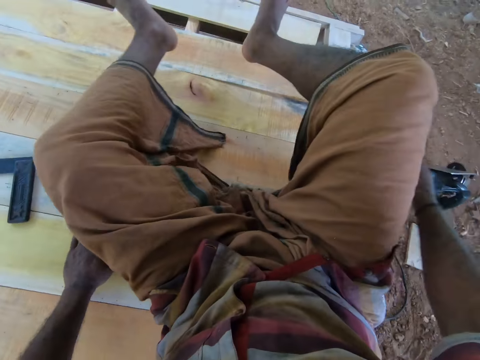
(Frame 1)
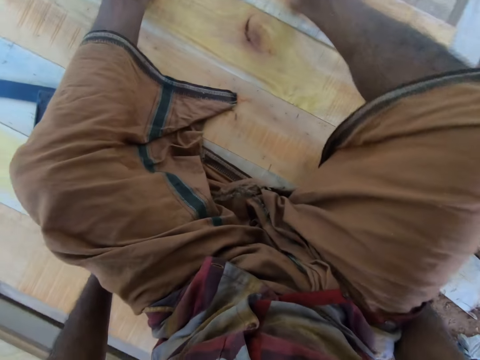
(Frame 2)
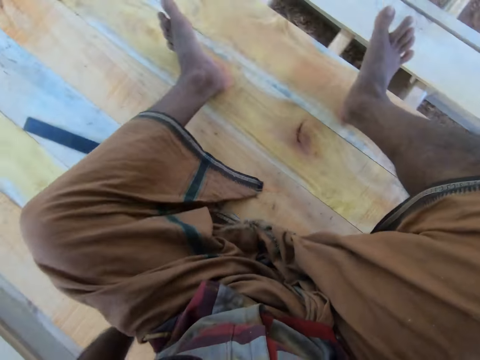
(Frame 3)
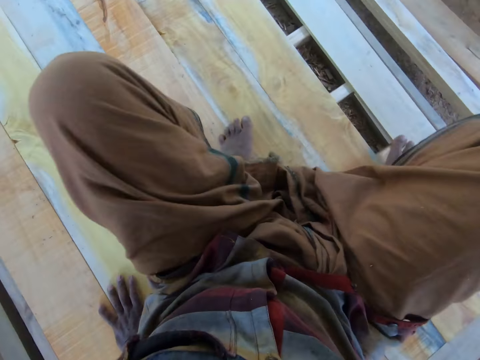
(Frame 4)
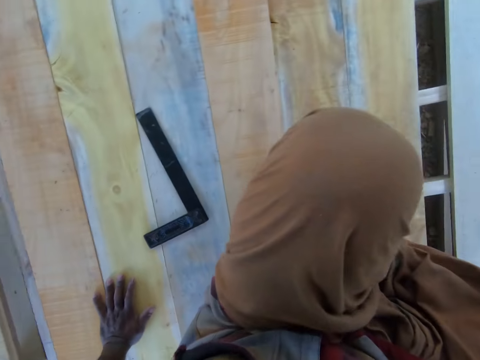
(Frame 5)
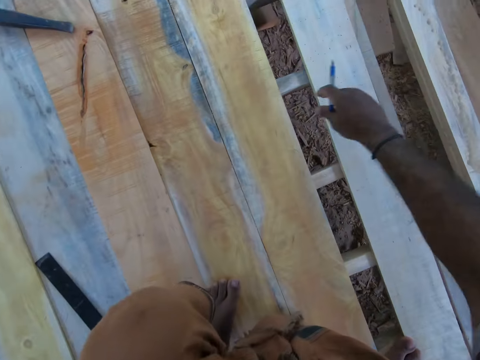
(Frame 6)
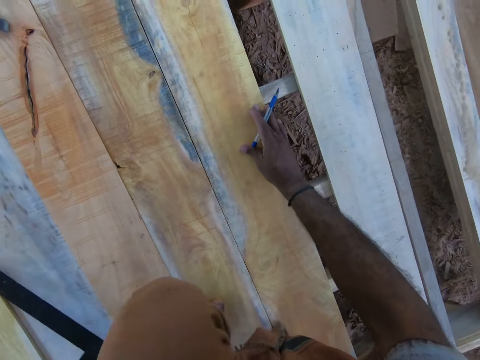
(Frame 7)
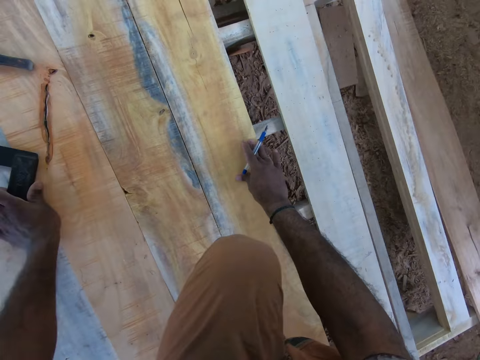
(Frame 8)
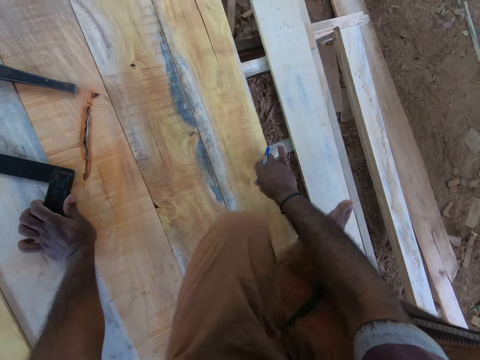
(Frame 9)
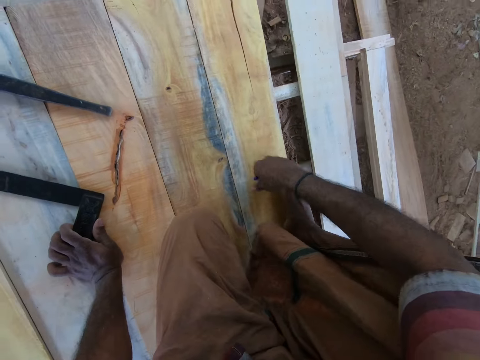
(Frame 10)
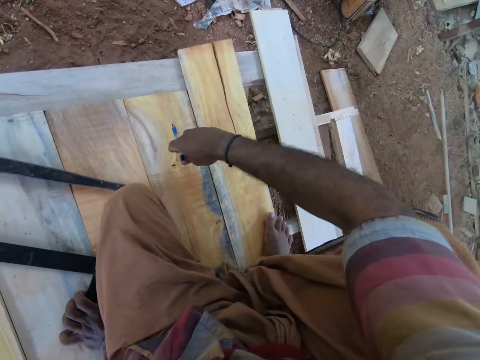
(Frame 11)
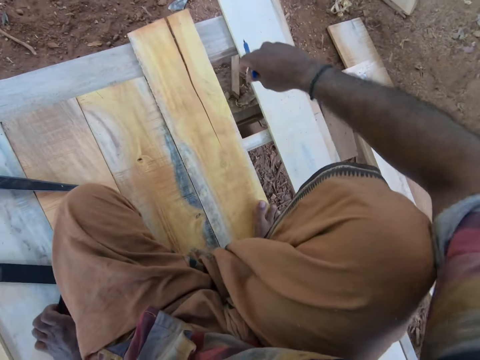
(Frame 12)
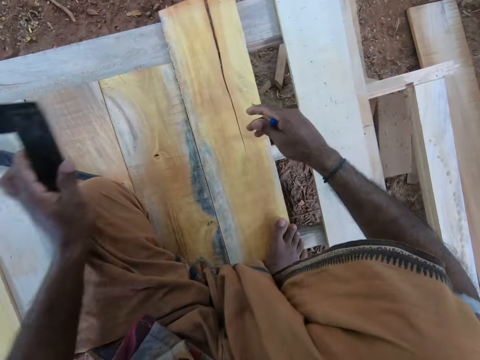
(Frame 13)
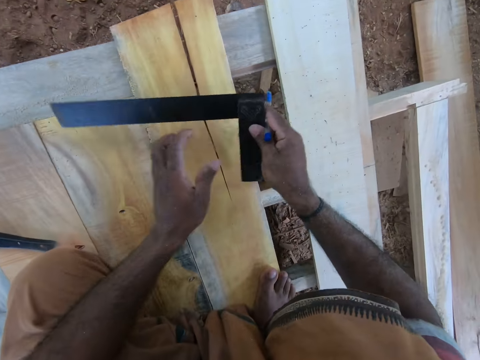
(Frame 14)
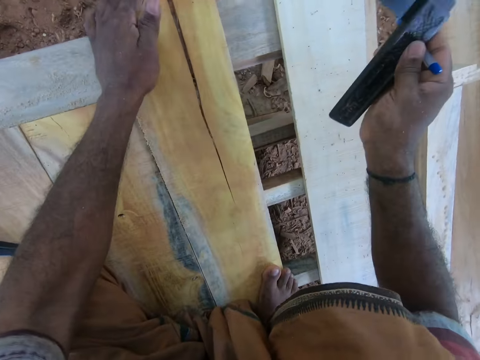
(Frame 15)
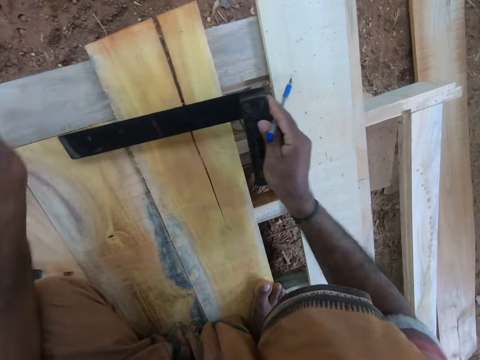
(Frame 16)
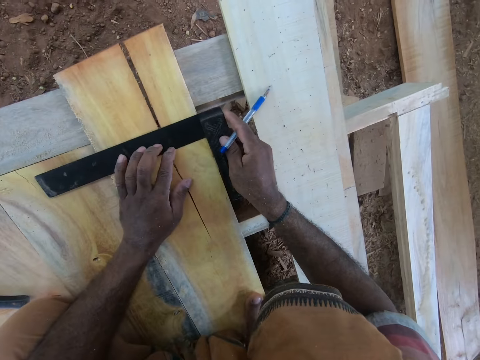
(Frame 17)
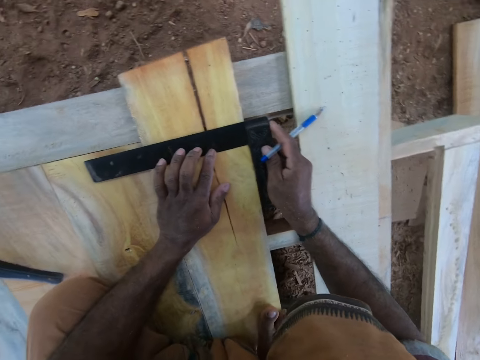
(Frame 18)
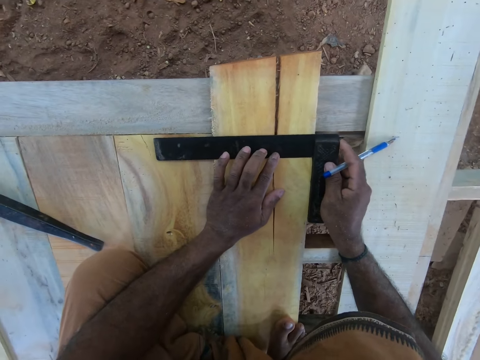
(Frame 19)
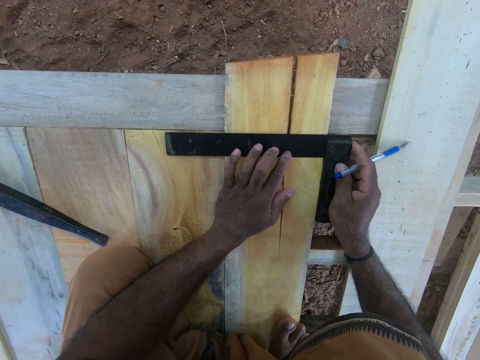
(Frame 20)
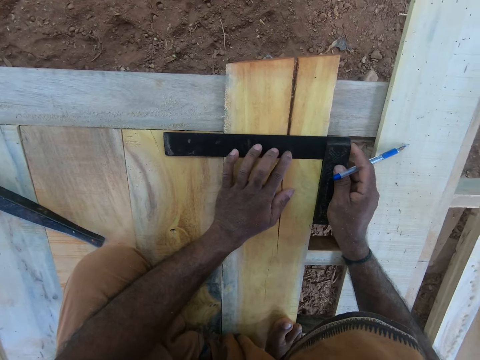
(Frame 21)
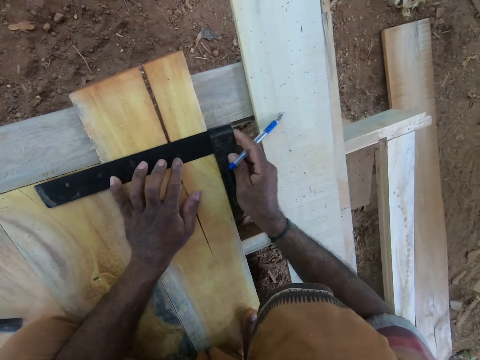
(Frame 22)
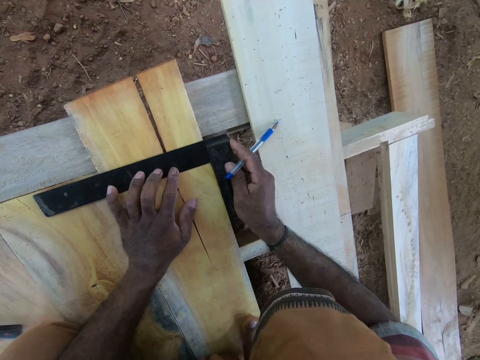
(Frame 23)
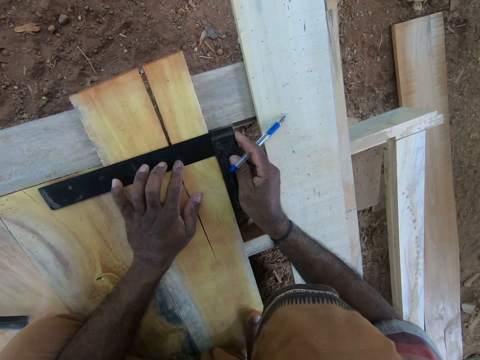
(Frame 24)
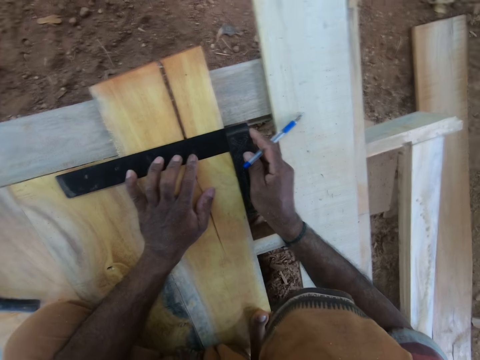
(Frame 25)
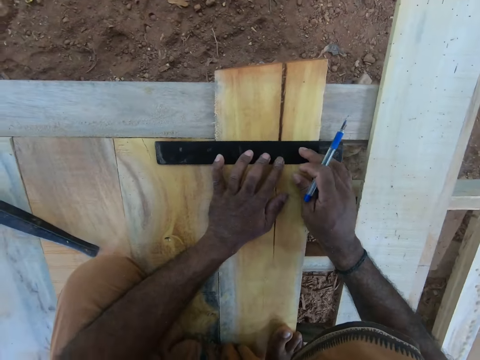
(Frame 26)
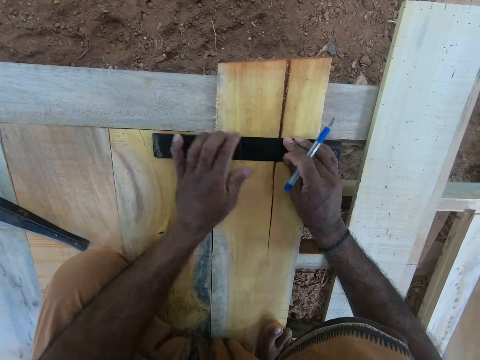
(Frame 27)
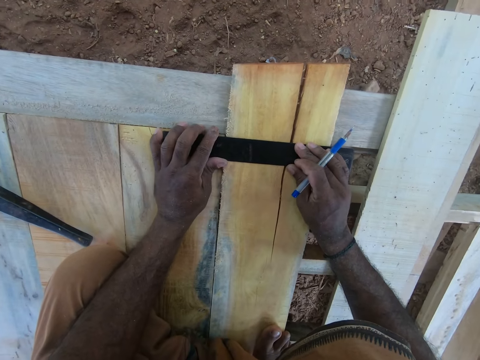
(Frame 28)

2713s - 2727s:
The camera wearer lifts both feet. He takes a square ruler or tray square from the wooden frame with his left hand. He holds the pen with the right hand. He moves the tray square with the left hand on the wood. He picks up the tray square on the wood with the left hand. He passes the square ruler to his right hand from his left hand. He sets the square ruler on the plank with his hands. He holds the tray square with both hands.

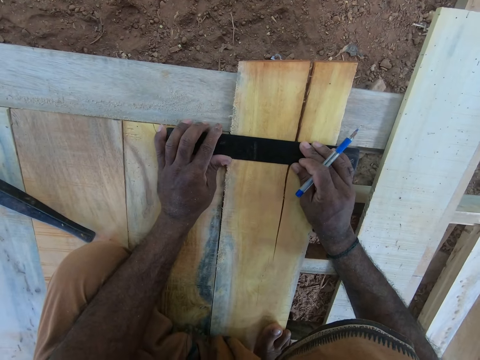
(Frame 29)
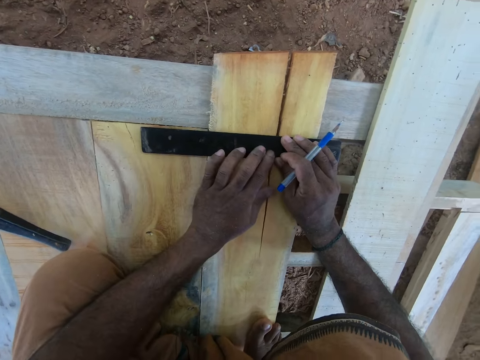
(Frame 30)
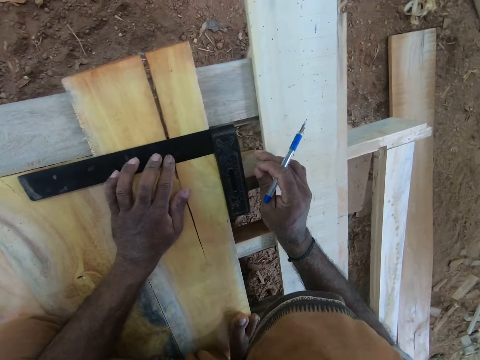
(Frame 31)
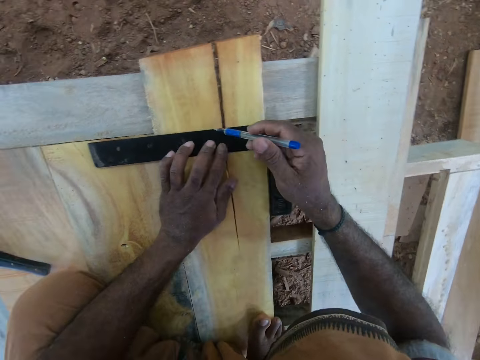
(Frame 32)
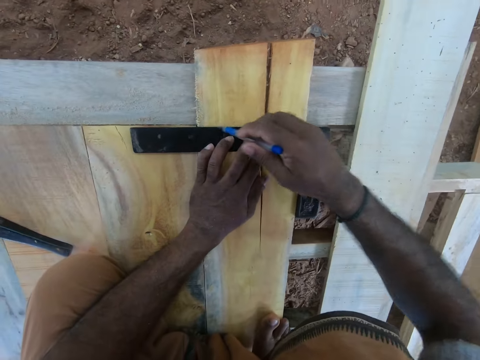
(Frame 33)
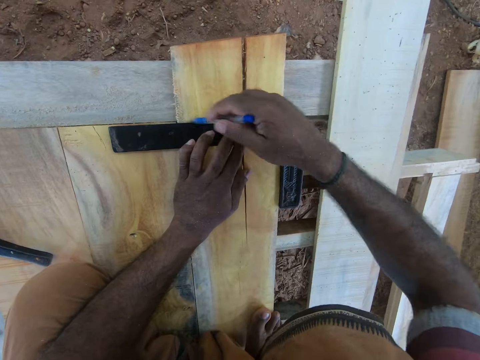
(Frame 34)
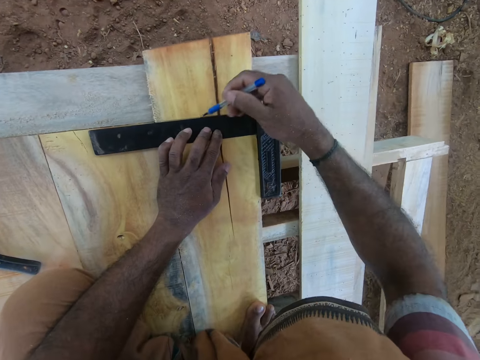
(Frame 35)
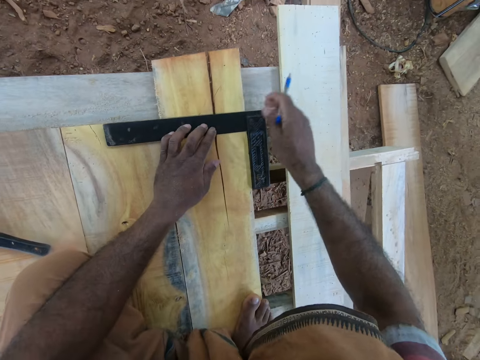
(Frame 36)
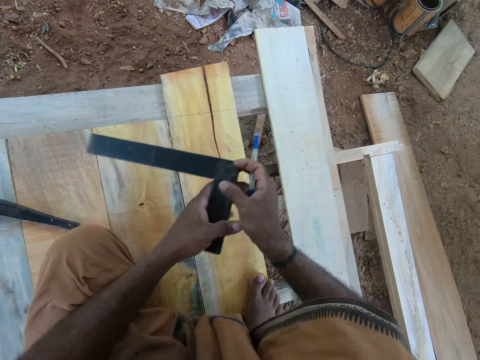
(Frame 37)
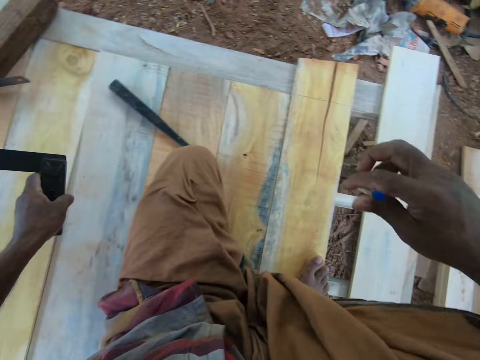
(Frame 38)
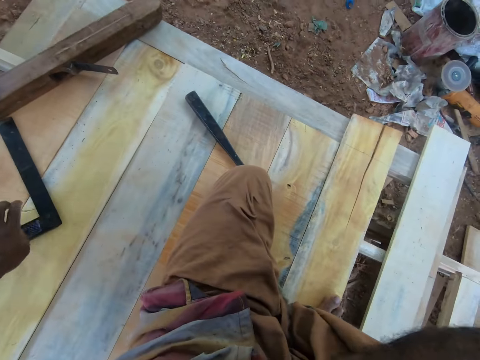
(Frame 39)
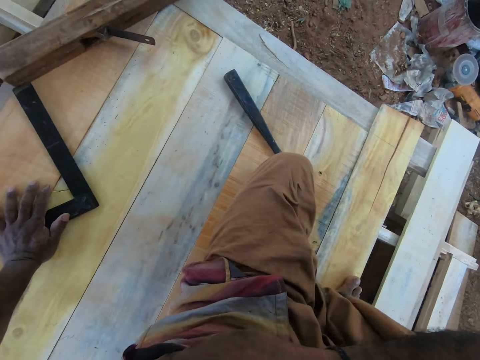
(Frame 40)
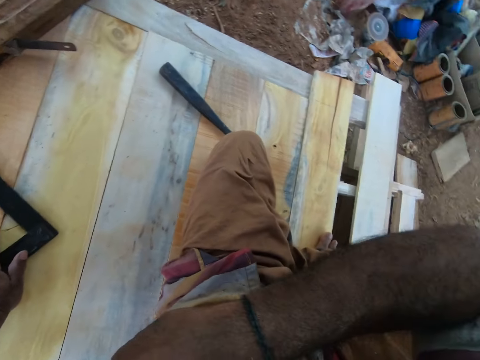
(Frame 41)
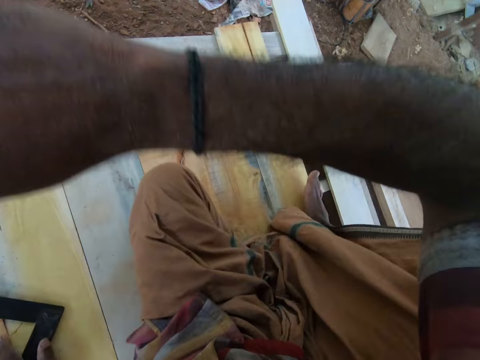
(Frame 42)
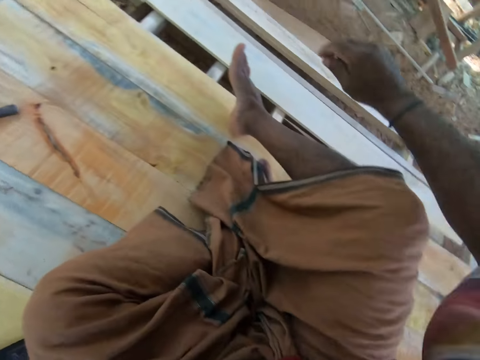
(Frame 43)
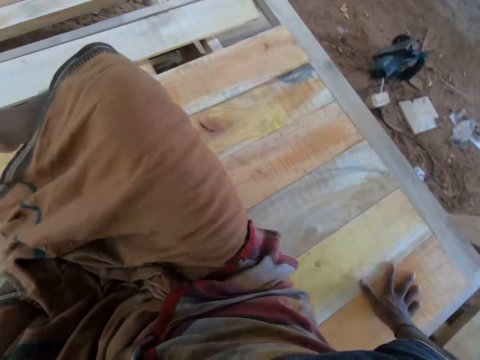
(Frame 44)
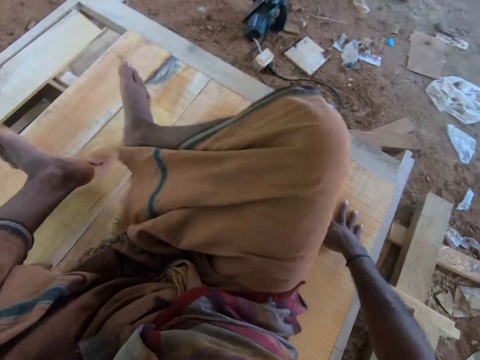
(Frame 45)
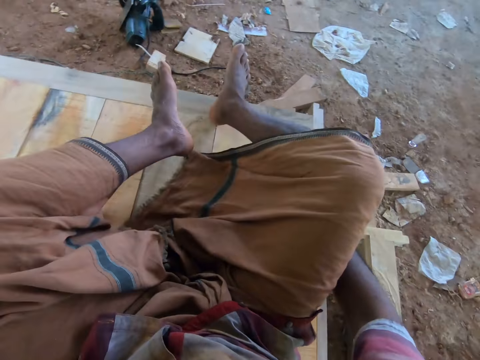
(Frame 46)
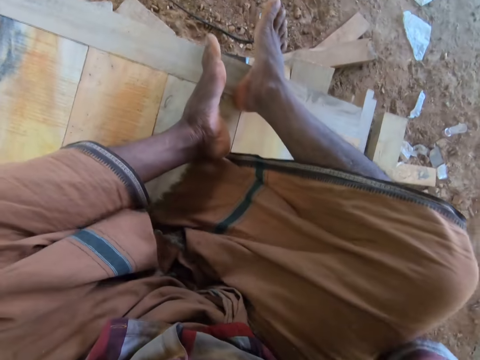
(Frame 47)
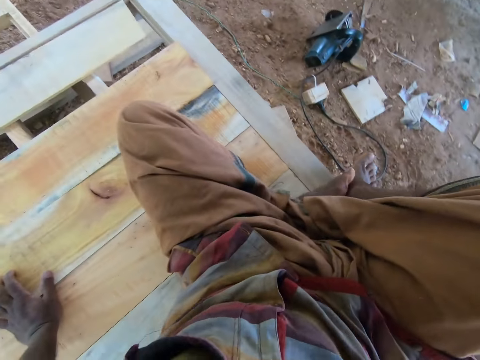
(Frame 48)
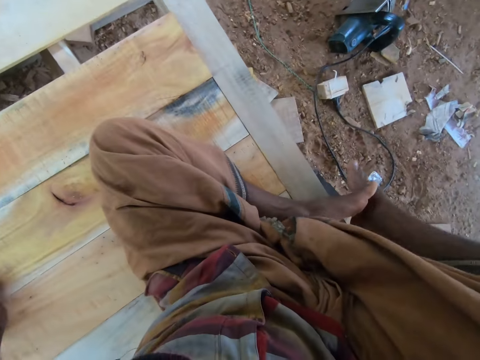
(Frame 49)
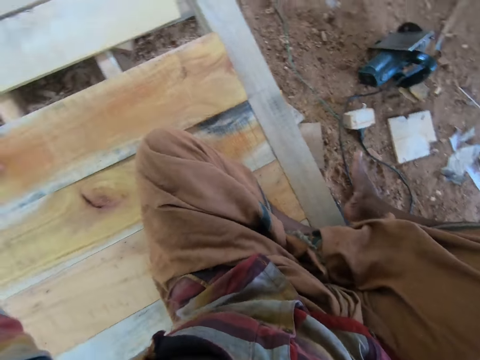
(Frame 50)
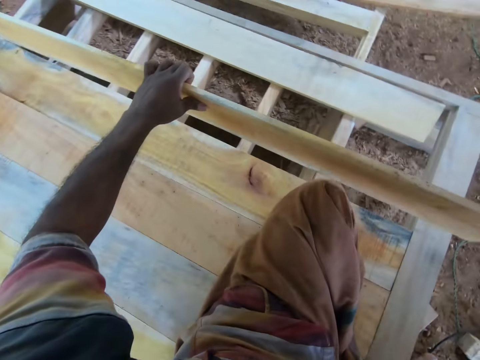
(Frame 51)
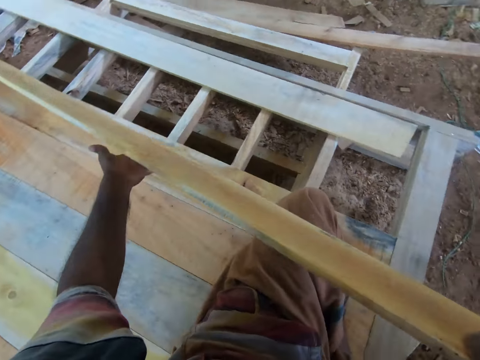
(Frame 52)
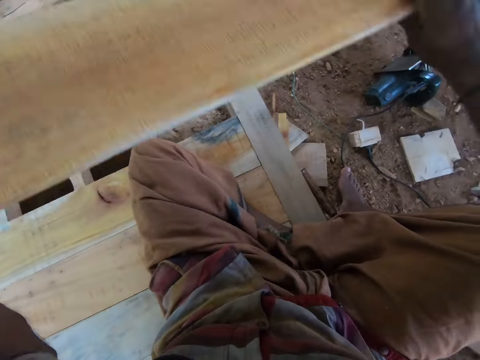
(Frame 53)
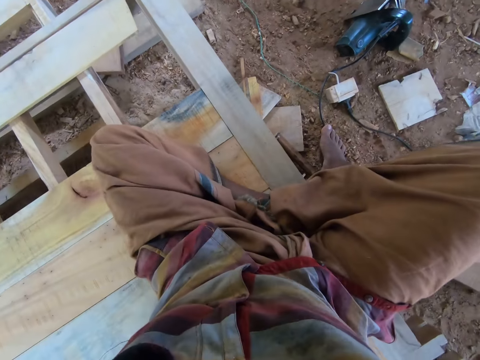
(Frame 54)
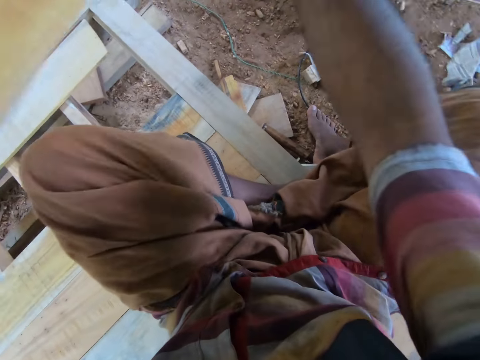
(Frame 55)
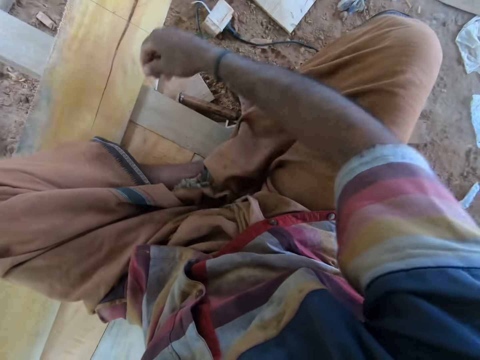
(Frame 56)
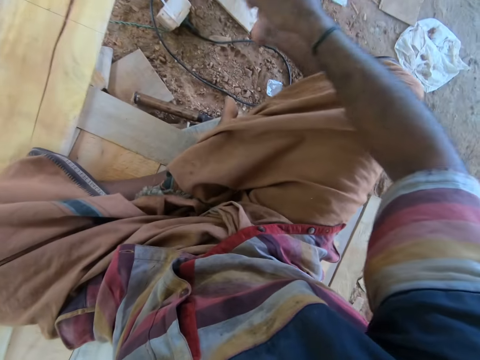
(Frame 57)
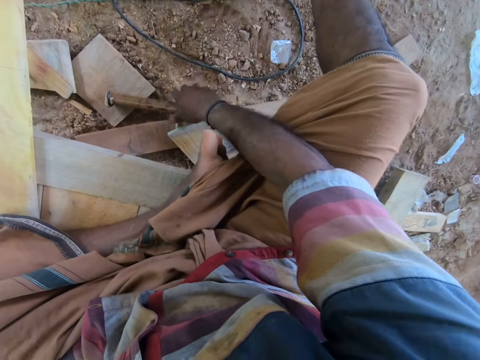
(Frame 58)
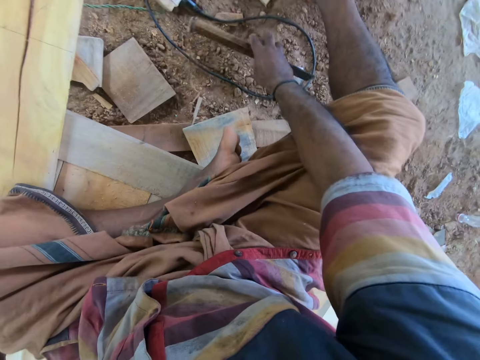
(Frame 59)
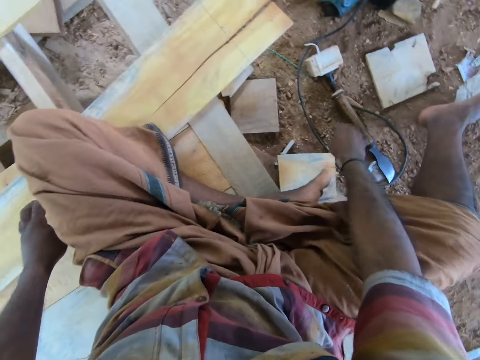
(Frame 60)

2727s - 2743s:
The camera wearer draws a line on the plank with the square ruler in his left hand and the pen in his right hand. He takes the square ruler from the plank with his right hand. He passes the square ruler to his left hand from his right hand. He puts the pen in his breast pocket with his right hand. He drops the square ruler on the wooden frame with his left hand. He moves round on the wood. He carries the plank from the wooden frame with his hands. He turns the wood with both hands. He drops the plank on the wooden frame with his hands. He moves a chisel on the ground with his right hand. He picks up a putty knife scraper with the right hand on the ground and throws the putty knife scraper on the ground with the right hand.
